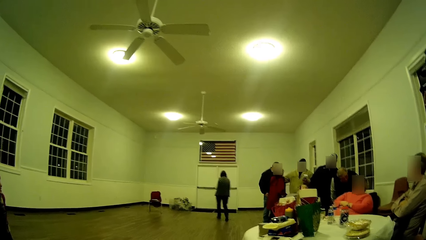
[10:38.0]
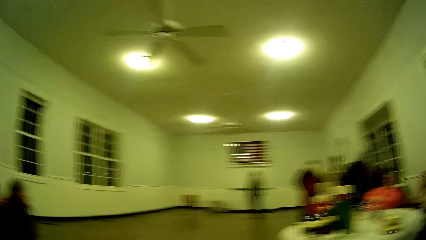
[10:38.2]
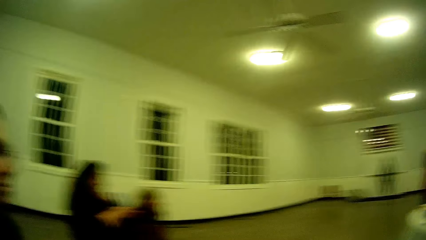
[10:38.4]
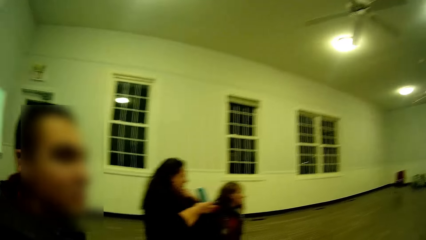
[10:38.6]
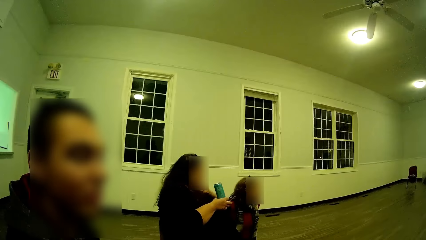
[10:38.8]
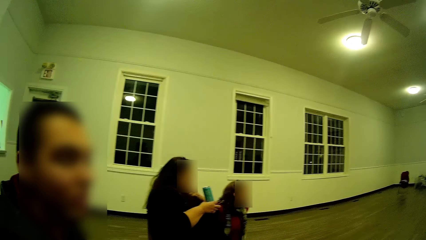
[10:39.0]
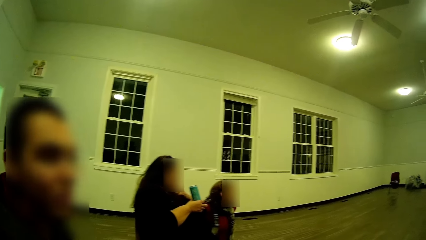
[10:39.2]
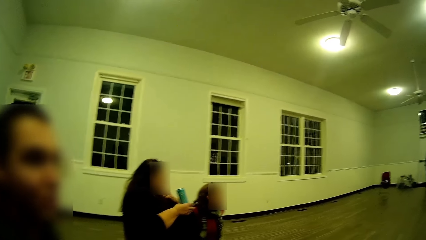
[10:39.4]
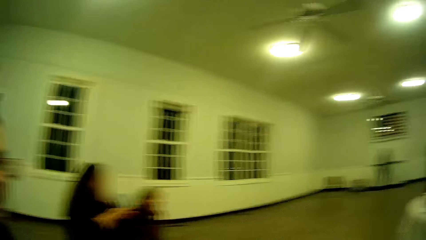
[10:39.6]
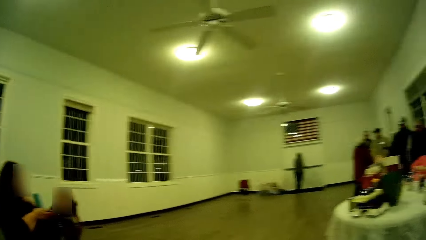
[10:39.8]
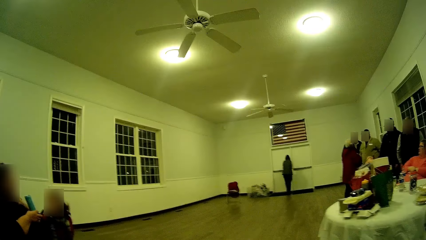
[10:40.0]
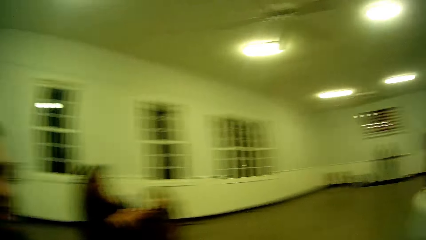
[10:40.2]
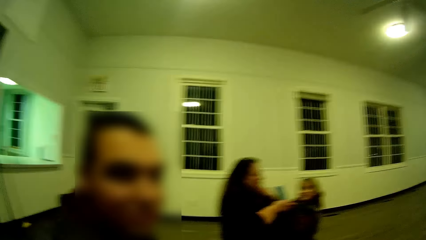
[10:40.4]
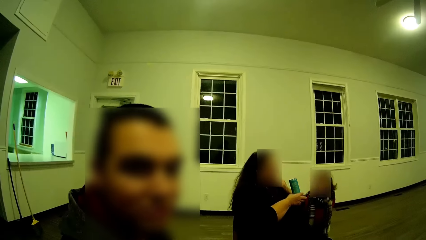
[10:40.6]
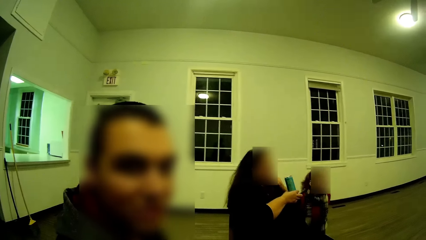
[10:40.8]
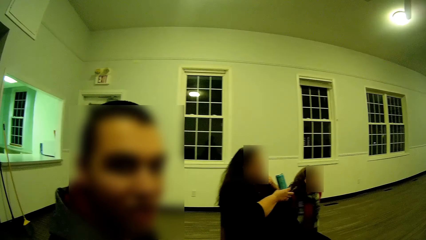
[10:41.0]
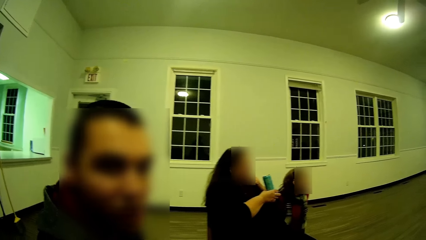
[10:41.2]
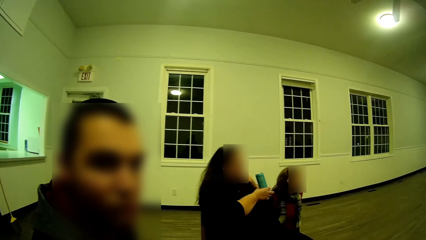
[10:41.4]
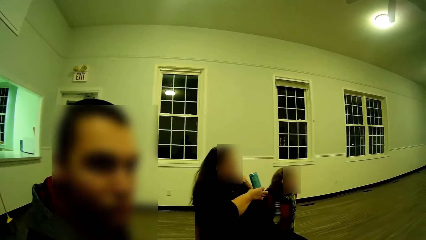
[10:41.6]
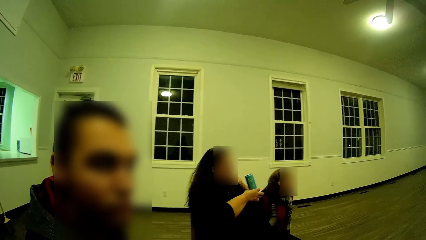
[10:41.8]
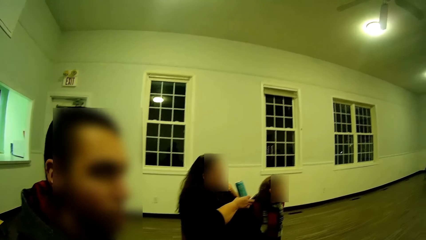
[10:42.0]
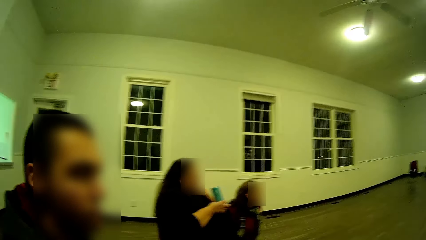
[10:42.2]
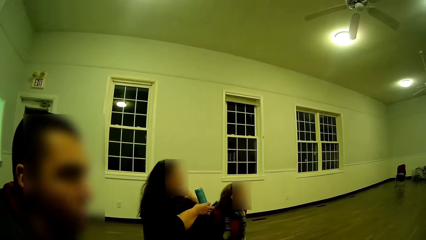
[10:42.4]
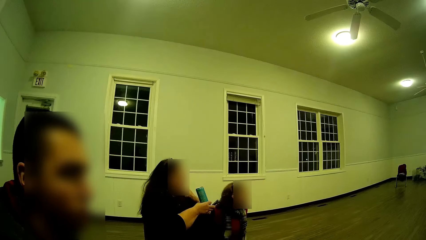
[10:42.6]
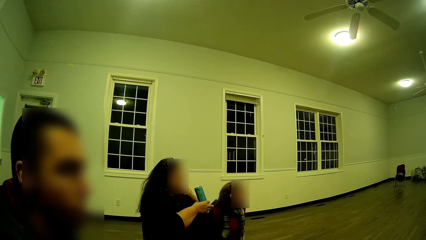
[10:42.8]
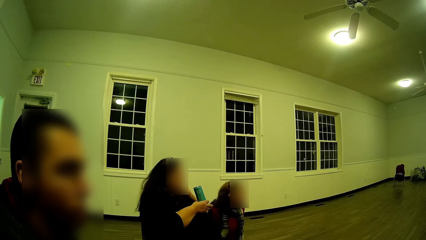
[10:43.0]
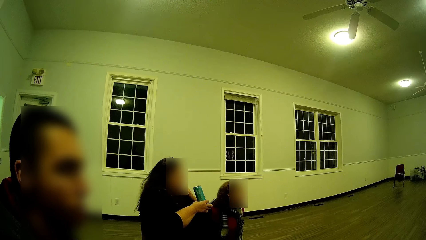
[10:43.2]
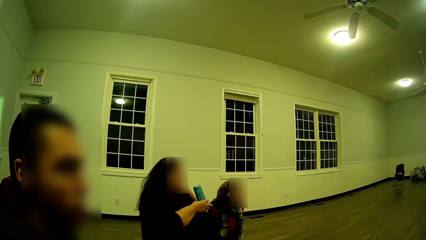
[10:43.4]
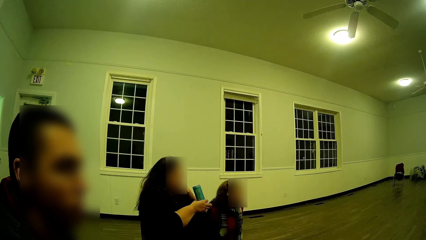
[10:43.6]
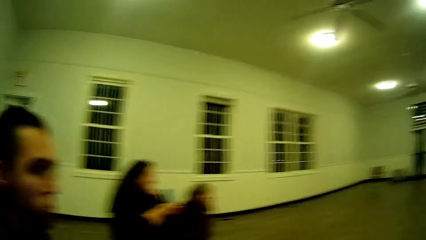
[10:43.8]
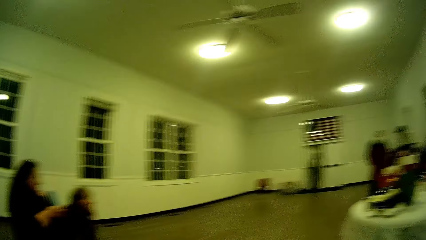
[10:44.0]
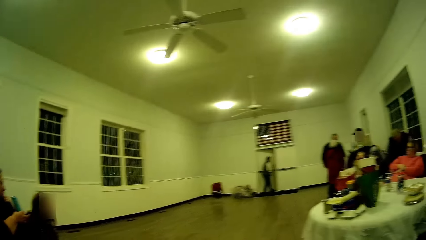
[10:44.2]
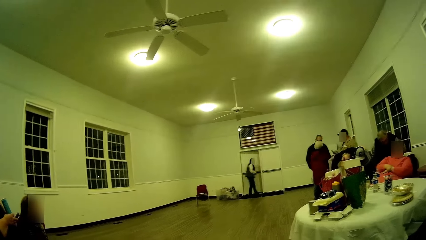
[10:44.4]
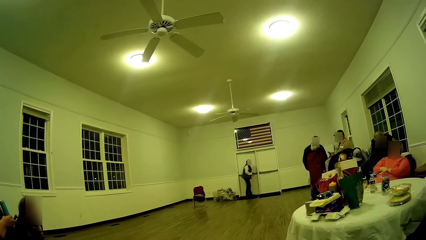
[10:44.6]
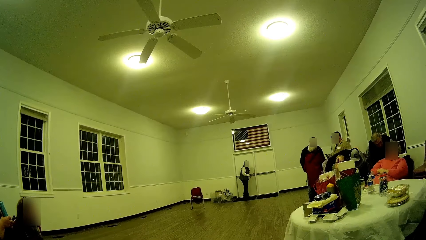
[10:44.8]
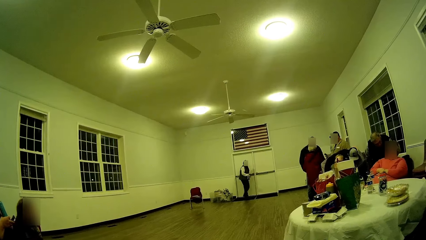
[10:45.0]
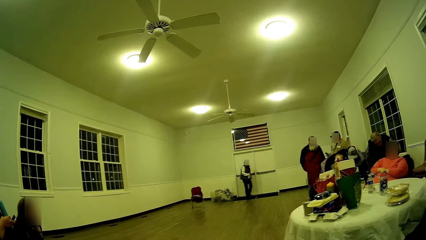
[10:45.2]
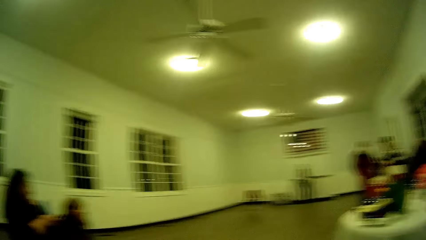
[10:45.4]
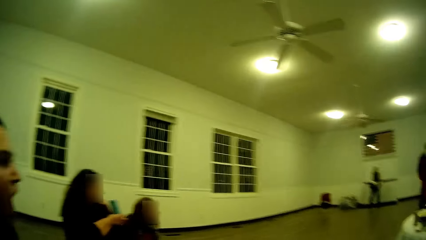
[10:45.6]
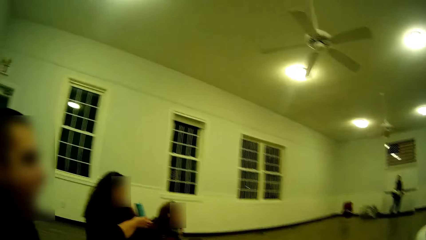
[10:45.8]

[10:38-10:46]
The camera wearer looks around.

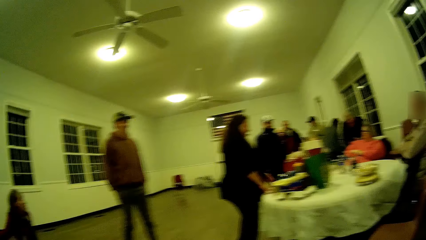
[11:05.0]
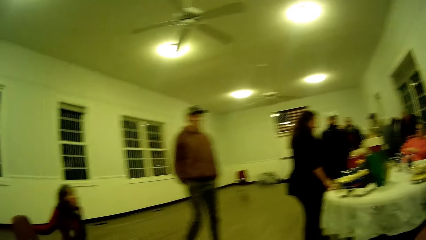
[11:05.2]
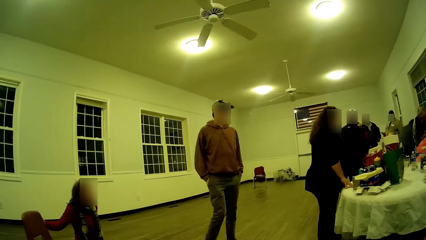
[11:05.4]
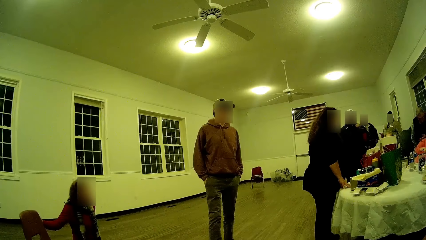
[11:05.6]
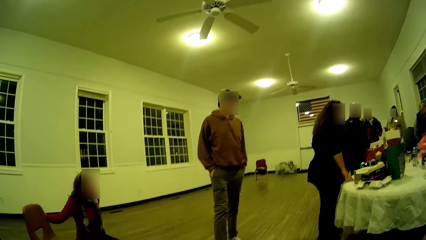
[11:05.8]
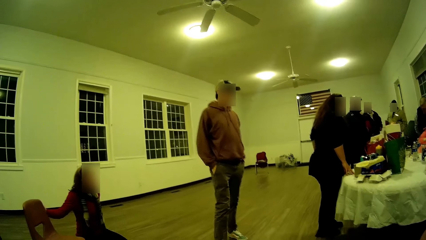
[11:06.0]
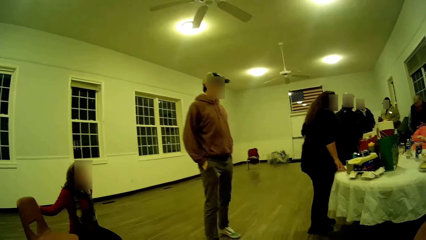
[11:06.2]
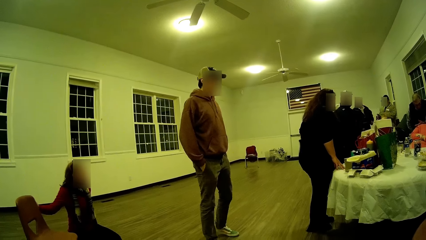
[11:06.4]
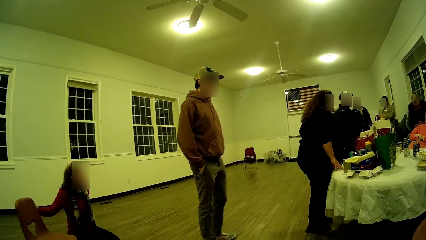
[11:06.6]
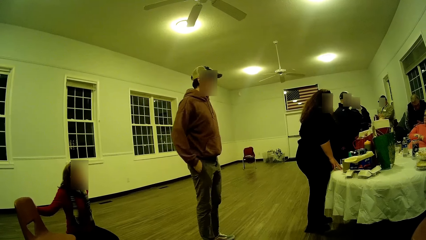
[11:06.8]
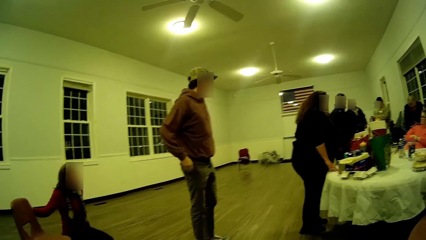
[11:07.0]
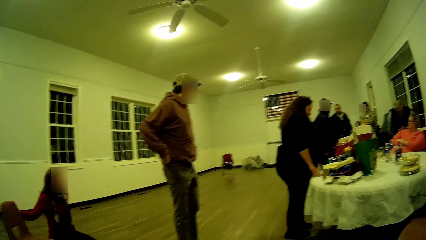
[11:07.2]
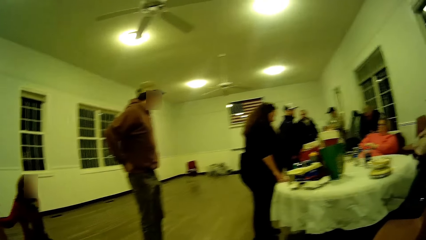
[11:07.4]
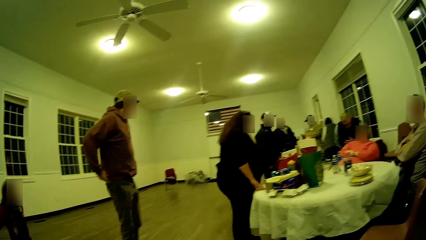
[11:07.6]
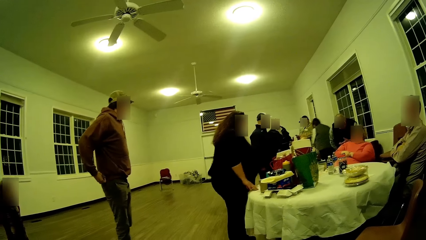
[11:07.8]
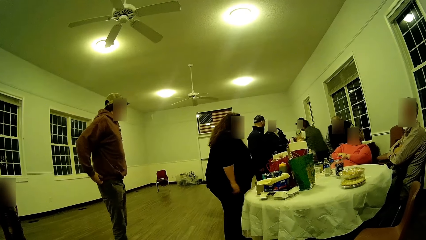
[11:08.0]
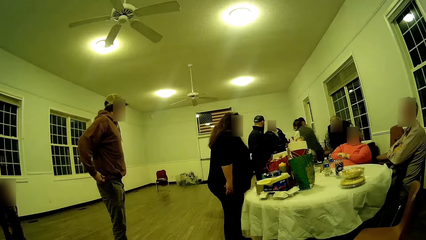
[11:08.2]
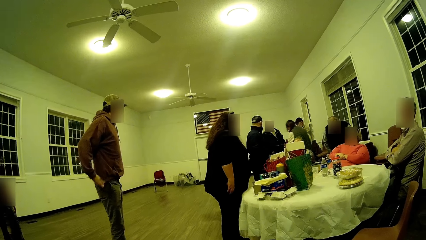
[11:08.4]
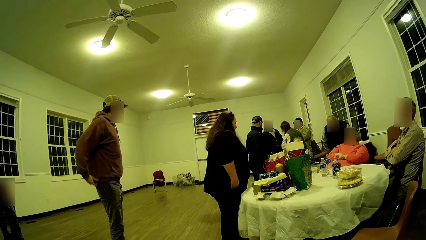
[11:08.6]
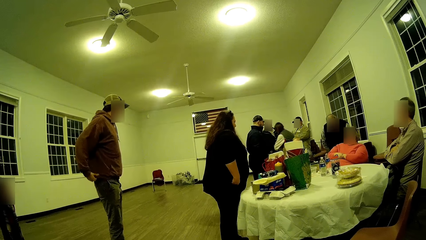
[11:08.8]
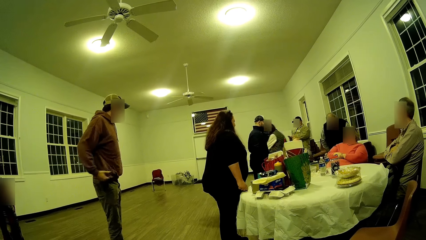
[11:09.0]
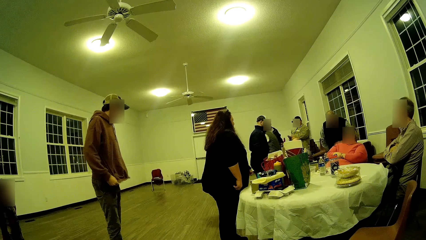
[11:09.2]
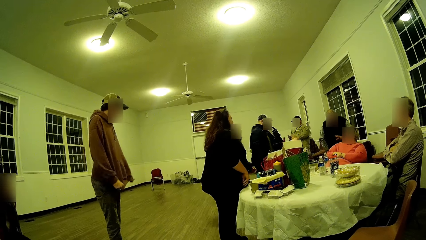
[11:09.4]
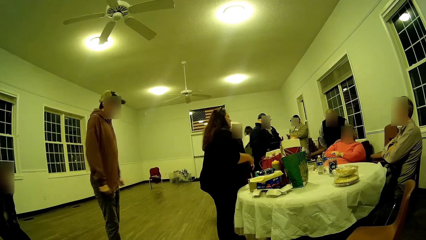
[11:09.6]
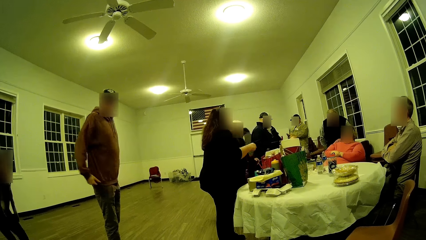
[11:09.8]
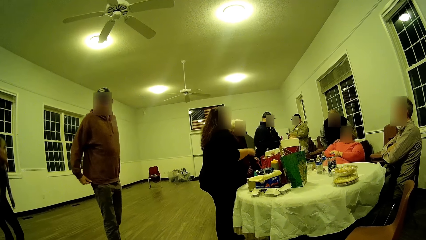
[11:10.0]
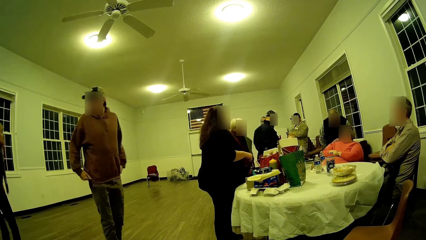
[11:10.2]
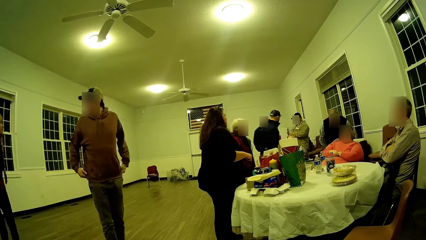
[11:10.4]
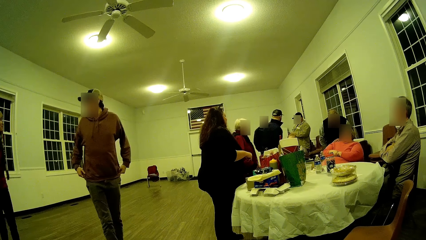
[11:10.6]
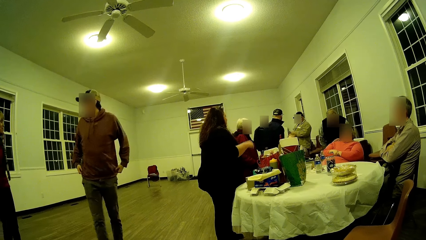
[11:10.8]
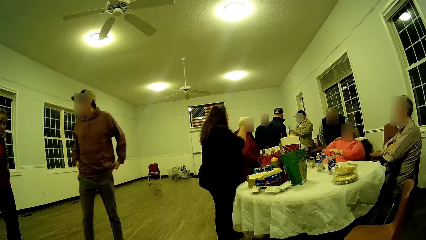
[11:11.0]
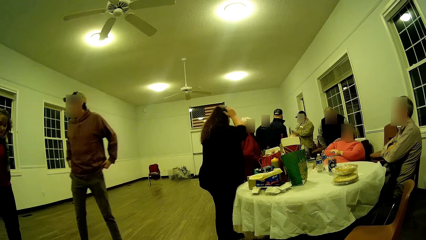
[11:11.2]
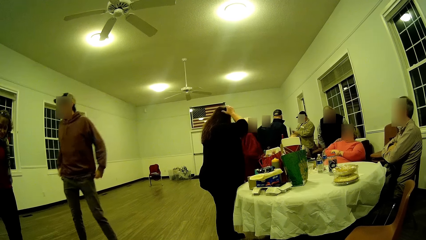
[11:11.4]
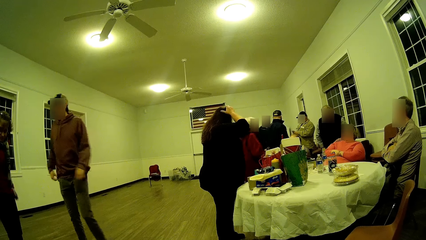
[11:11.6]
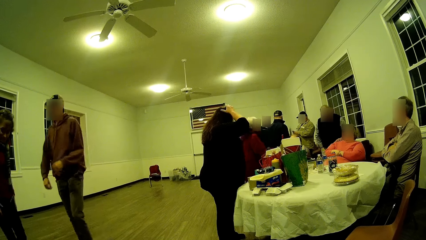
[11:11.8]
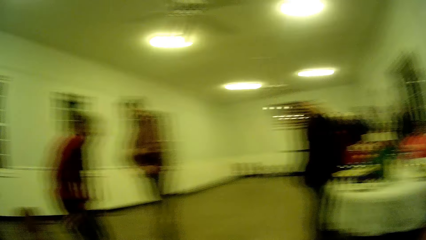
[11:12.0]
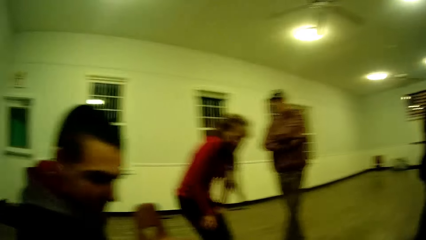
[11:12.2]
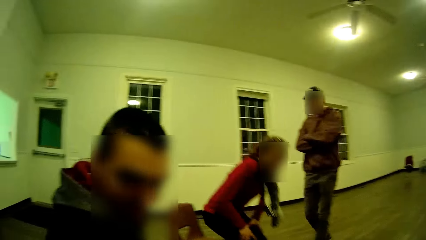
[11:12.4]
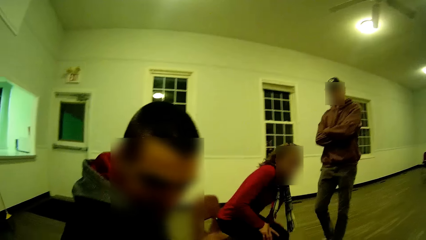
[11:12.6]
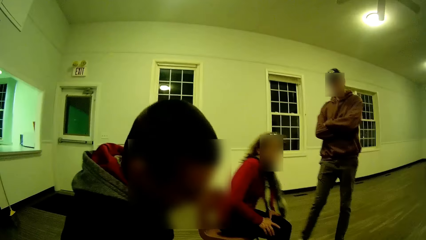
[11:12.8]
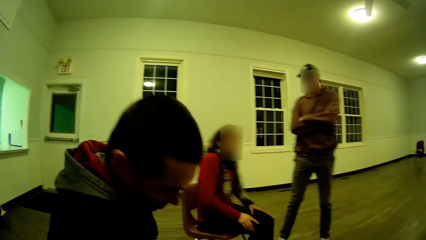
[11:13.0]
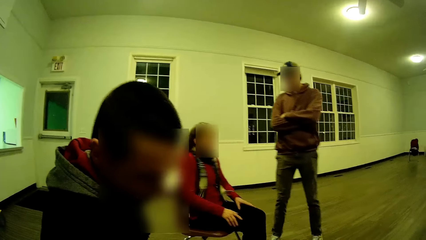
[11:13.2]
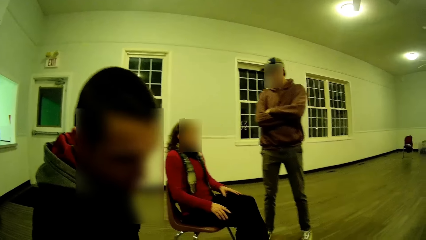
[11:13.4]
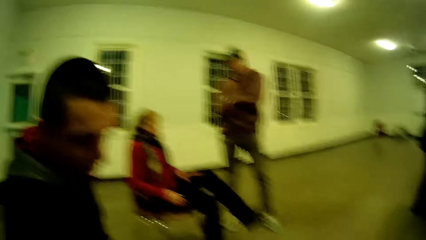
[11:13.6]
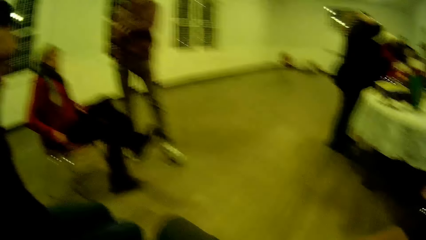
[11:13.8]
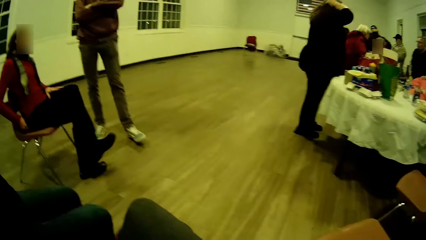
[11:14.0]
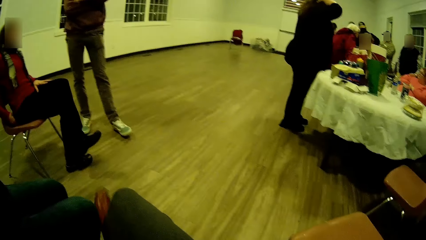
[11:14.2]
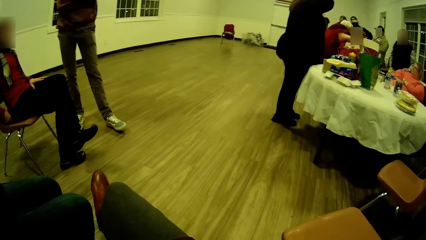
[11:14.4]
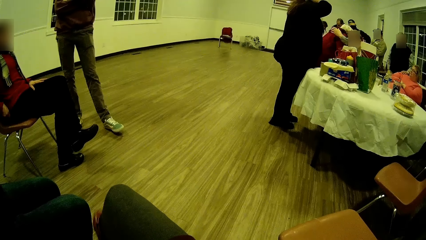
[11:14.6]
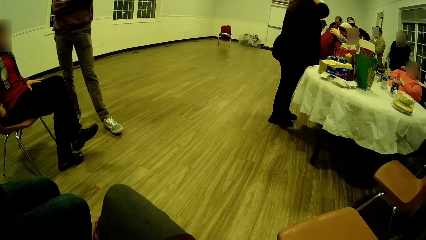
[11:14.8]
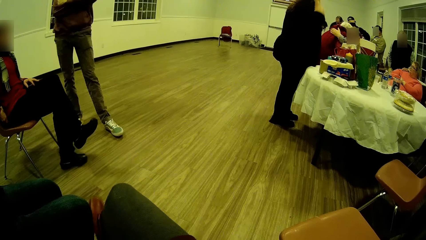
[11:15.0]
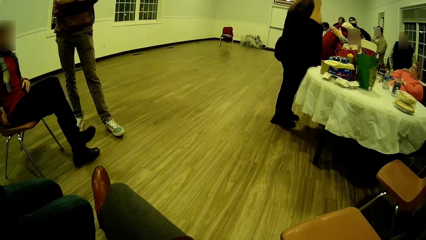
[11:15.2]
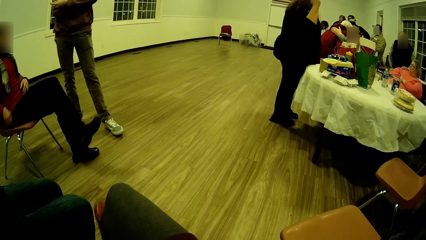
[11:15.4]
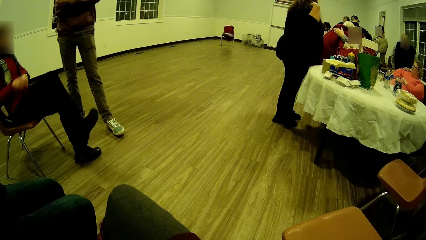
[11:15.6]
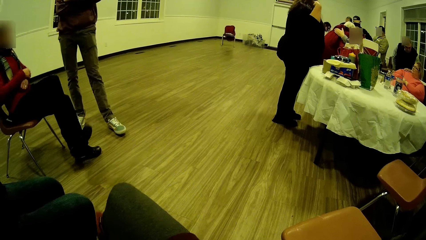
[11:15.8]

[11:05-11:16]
A man walks a few steps. The man pulls her t-shirt. Another man nods his head.
